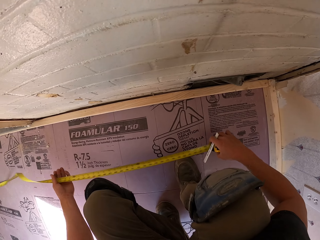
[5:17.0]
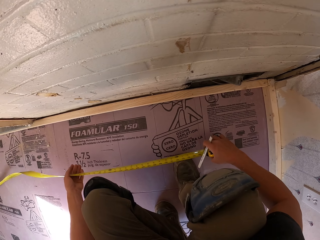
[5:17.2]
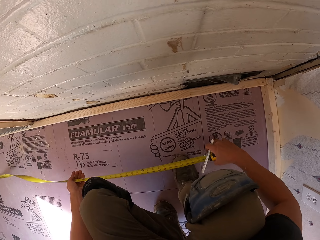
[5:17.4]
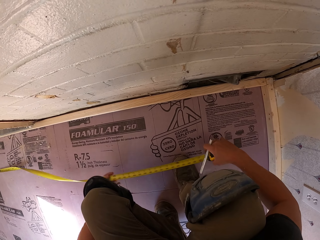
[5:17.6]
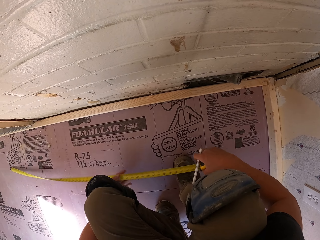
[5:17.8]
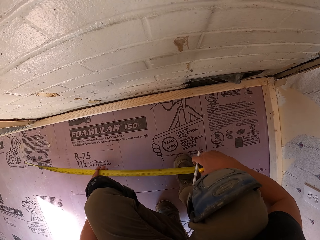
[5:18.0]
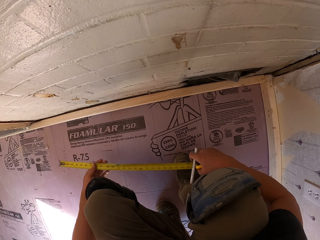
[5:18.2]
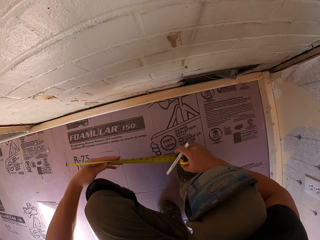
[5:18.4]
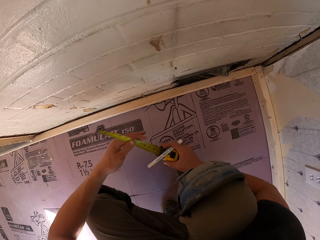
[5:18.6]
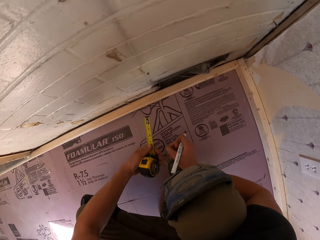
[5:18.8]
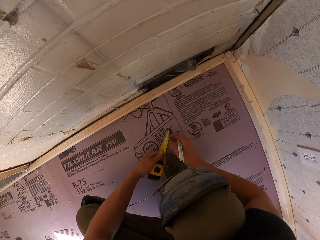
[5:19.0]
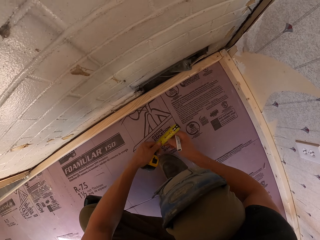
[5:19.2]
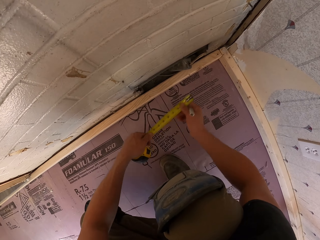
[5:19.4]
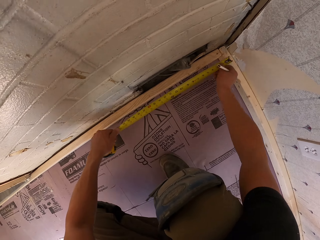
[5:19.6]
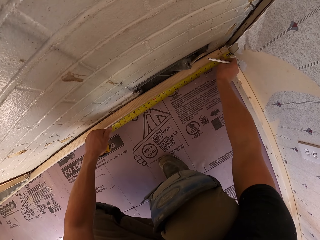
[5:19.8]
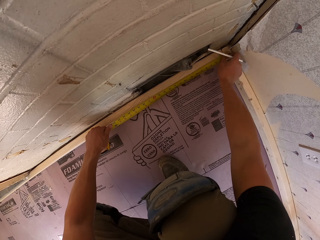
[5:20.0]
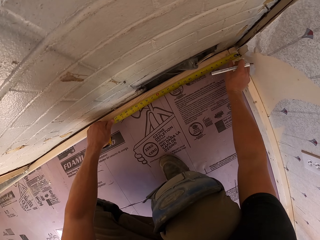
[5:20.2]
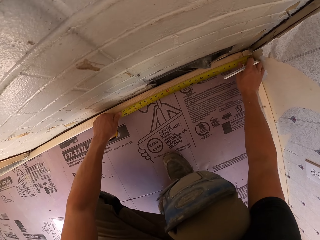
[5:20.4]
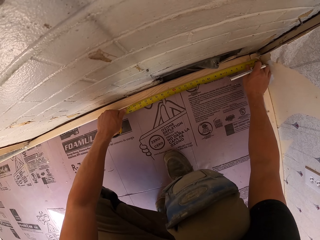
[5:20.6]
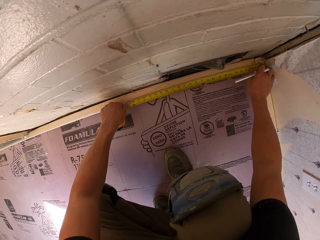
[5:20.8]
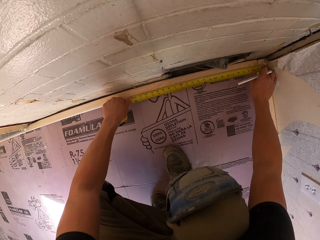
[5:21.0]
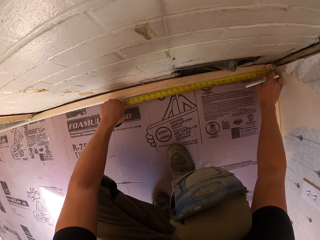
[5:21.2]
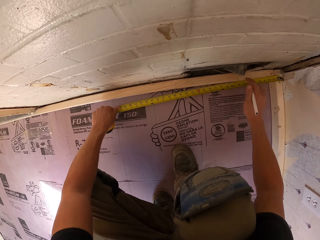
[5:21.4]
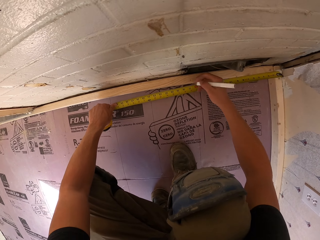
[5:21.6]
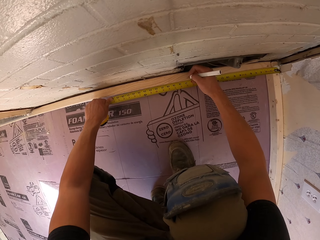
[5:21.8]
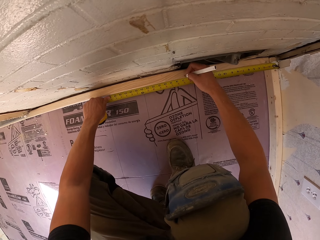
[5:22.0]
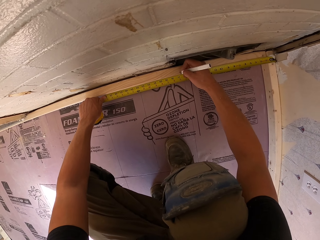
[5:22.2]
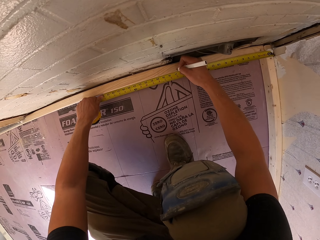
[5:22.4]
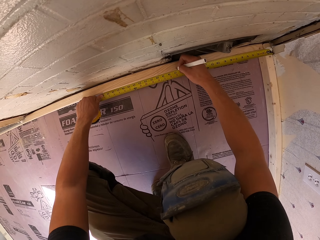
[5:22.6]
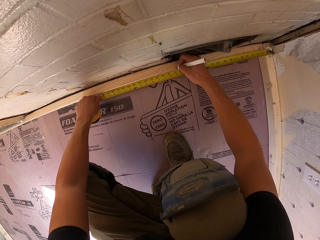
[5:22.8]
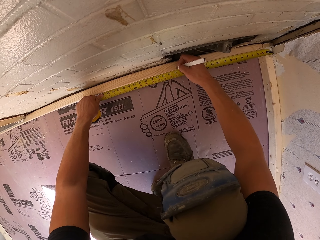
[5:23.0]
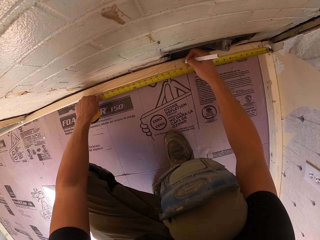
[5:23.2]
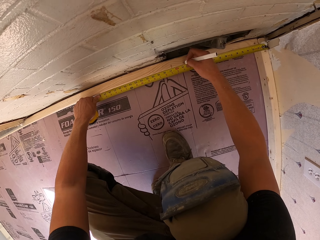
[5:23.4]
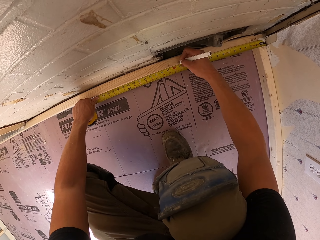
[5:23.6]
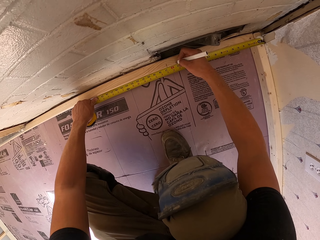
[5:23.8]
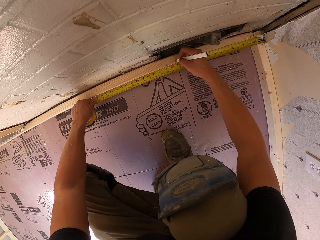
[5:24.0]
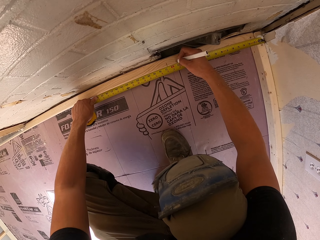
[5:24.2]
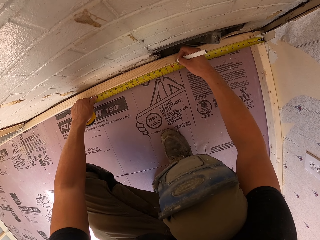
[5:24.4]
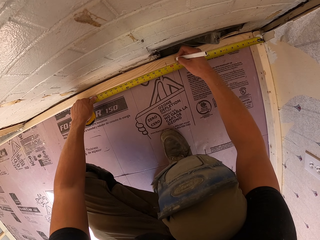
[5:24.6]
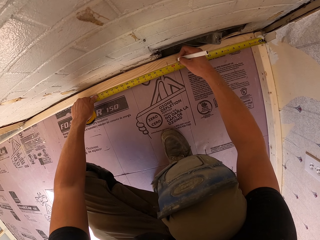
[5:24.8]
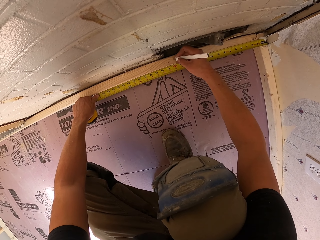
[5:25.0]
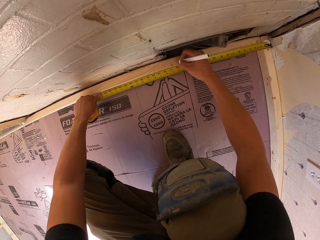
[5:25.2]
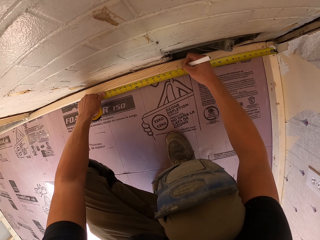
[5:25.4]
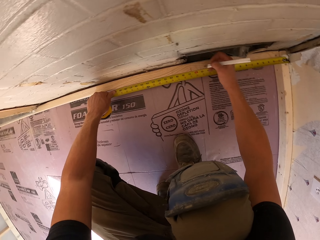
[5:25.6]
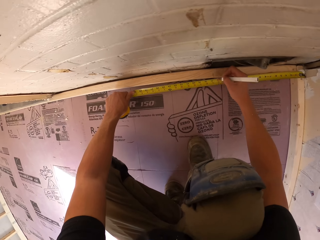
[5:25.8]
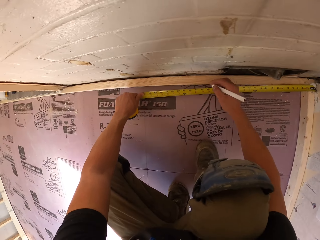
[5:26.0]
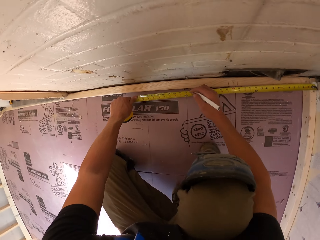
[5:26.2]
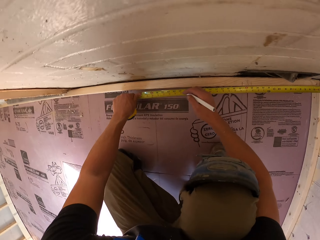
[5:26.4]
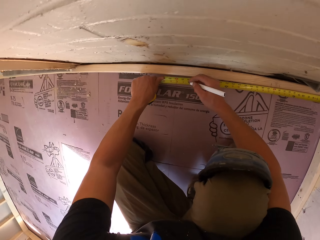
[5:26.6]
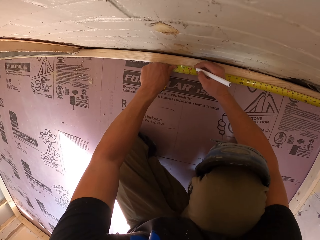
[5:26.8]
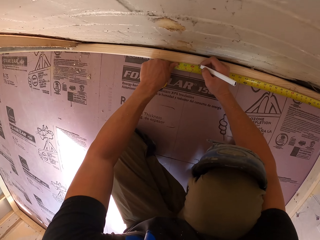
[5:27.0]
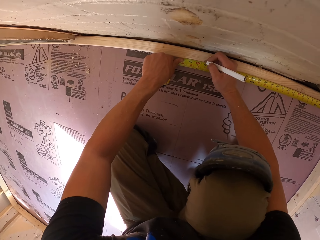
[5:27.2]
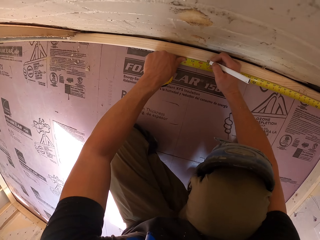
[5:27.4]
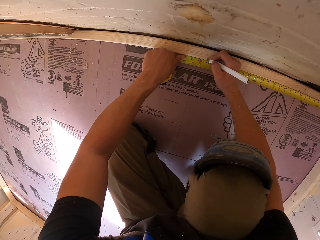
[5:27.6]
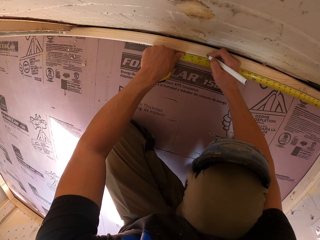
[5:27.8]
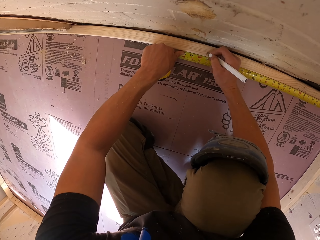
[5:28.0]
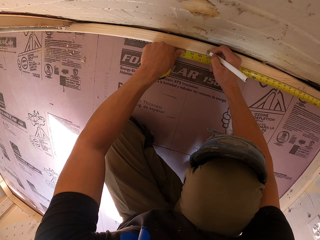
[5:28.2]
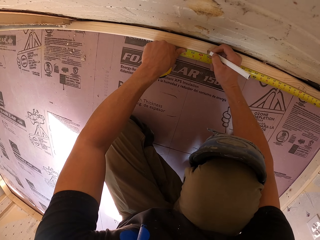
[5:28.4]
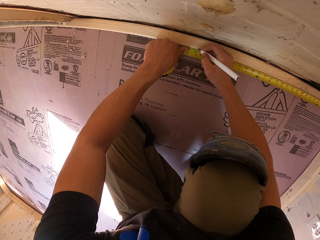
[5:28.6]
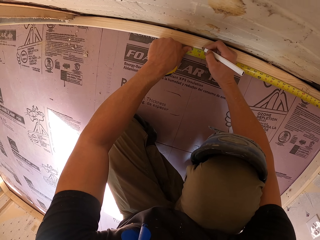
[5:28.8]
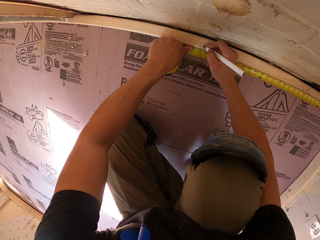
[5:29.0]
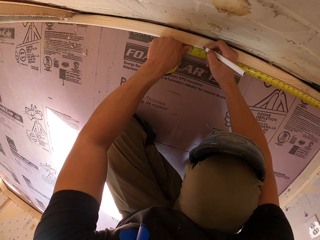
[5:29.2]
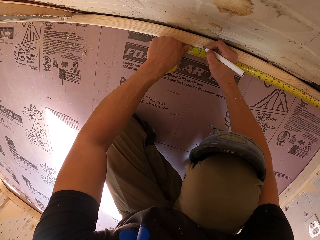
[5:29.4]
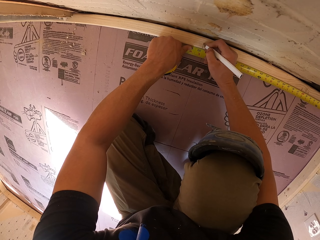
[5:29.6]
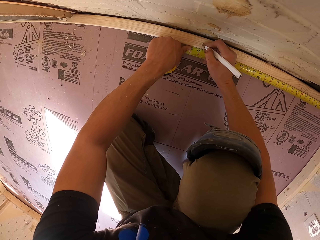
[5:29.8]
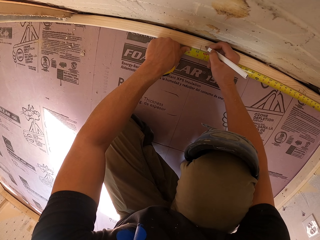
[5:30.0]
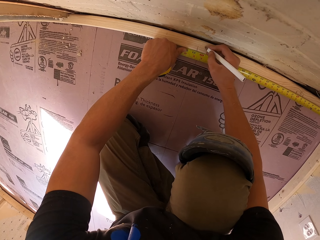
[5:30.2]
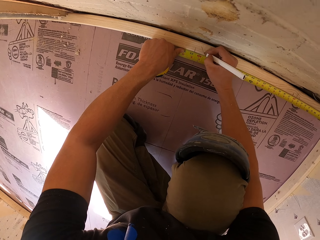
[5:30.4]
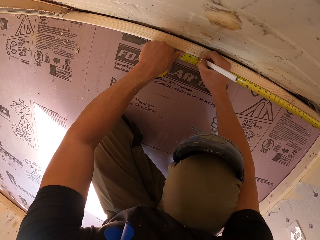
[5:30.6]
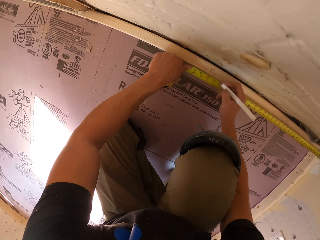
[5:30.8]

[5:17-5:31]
The camera wearer moves the tape measure. They retract the tape. They measure the wood. They write on the wood. They mark the wood. They measure the wood. They mark the wood.

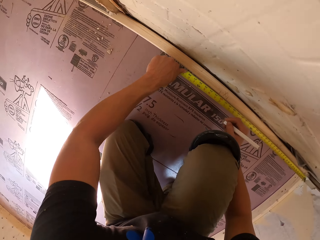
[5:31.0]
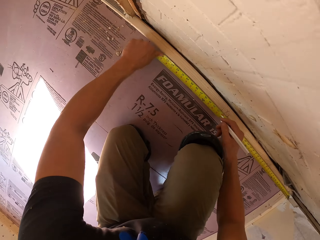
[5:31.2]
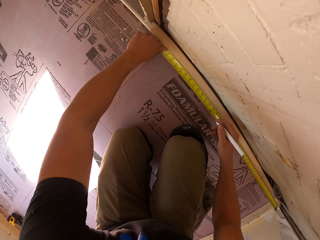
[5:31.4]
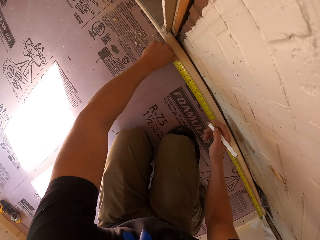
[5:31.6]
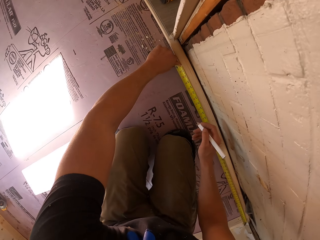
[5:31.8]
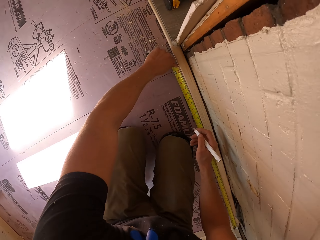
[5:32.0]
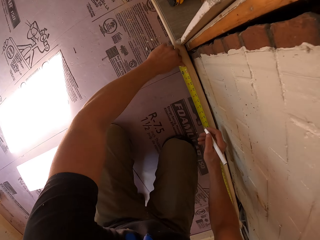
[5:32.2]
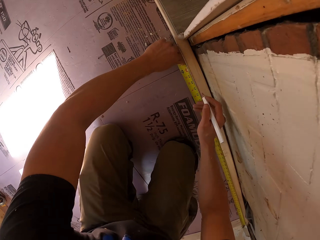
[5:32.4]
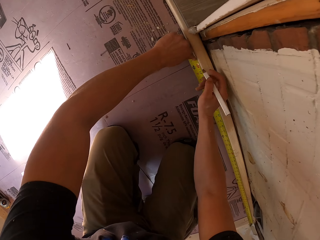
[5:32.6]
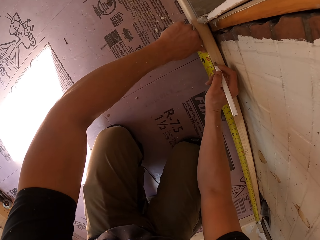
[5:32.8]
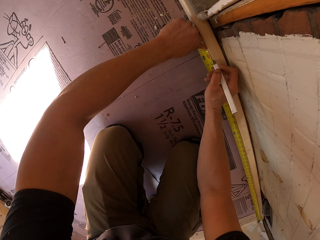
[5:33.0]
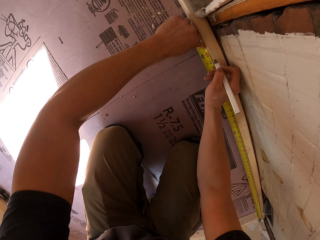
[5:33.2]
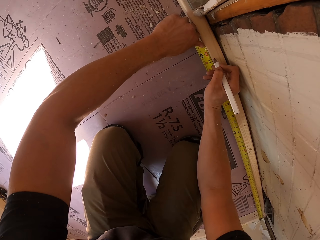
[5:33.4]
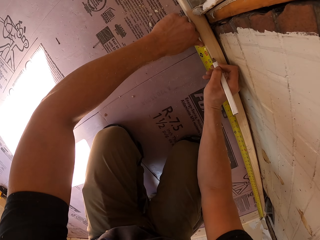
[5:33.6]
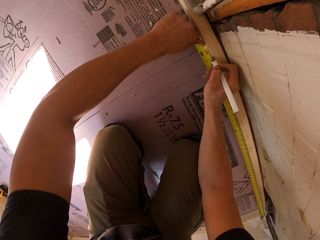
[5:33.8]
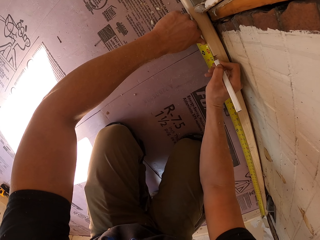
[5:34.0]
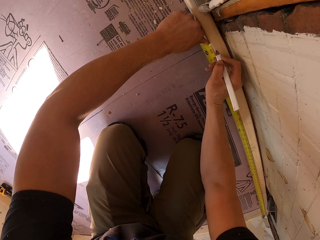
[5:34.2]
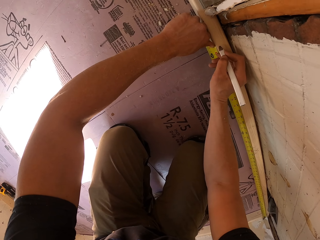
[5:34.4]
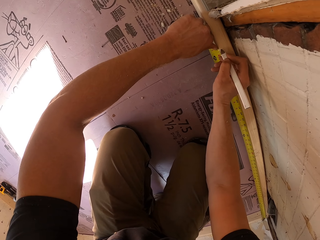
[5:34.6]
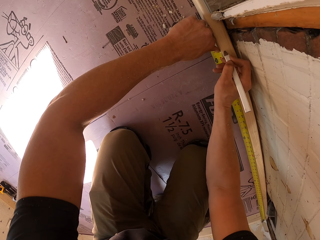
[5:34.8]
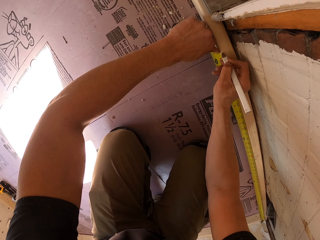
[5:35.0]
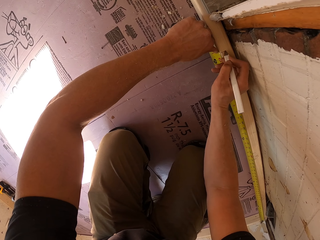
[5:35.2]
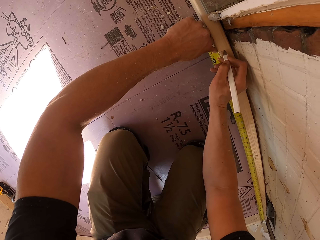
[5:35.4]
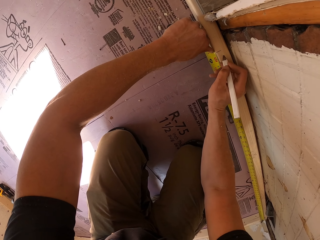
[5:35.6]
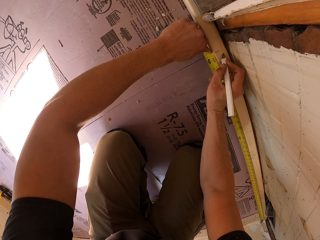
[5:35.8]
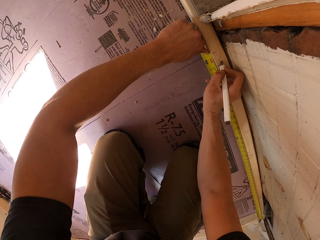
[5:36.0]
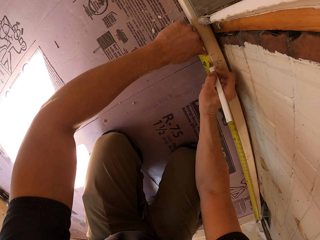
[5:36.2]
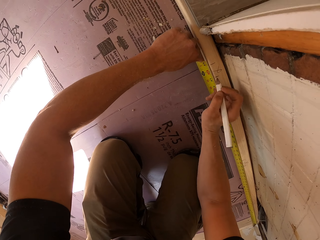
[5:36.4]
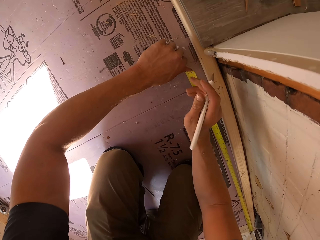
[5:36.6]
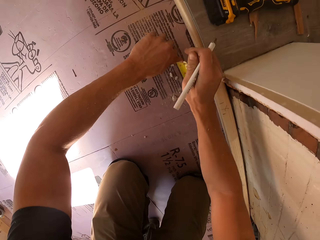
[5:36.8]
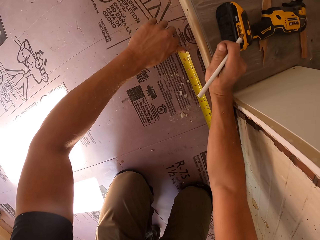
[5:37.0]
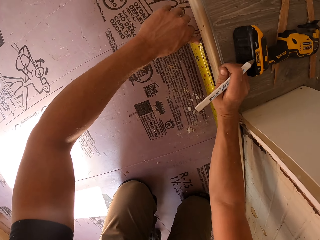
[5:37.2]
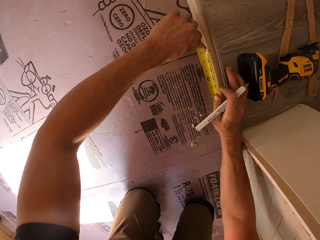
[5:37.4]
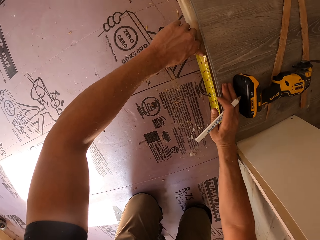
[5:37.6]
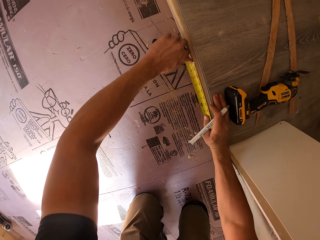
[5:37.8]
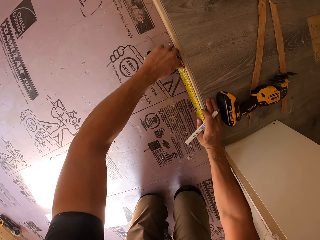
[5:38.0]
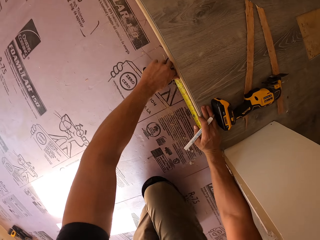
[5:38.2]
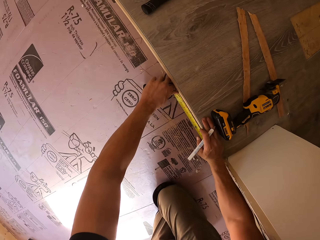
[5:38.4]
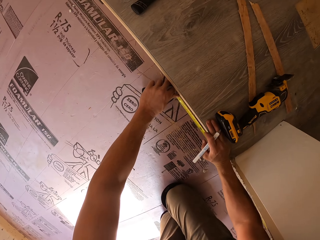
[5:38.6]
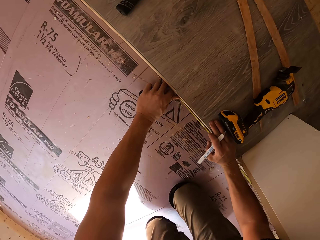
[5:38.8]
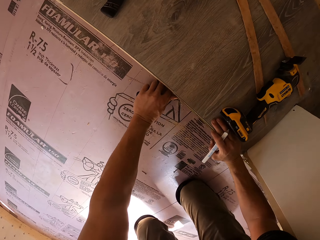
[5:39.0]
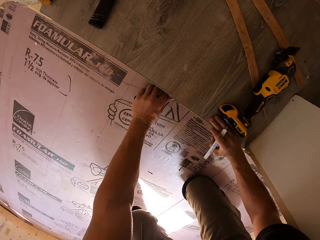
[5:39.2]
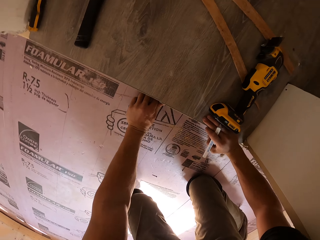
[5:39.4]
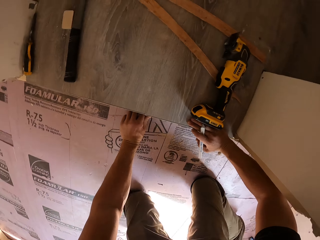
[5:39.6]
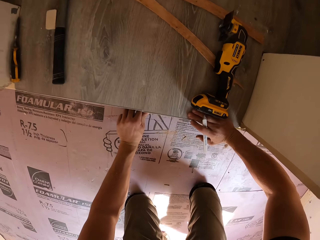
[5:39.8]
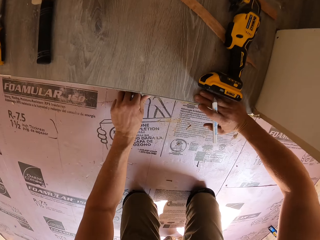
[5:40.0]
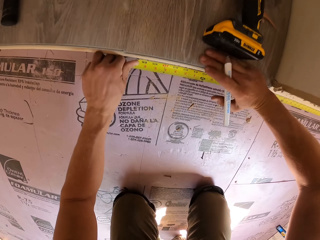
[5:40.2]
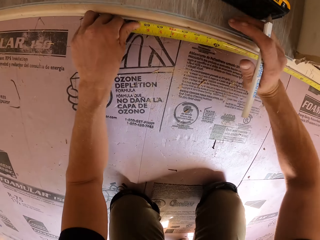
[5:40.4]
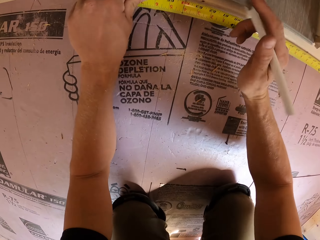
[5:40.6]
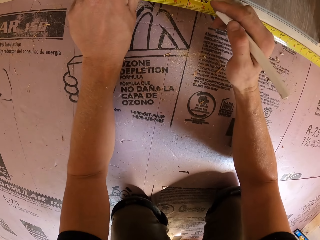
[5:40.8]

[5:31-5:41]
The camera wearer writes on the wood. They mark the wood. They mark the wood again. They measure the wood. They mark the wood. They mark the wood again.
